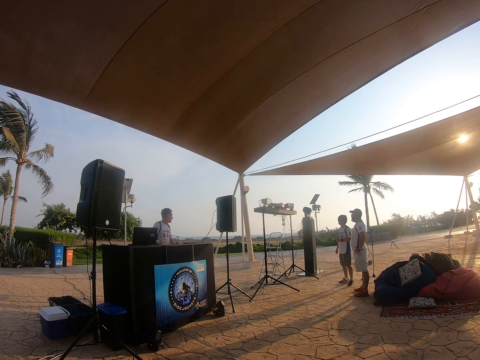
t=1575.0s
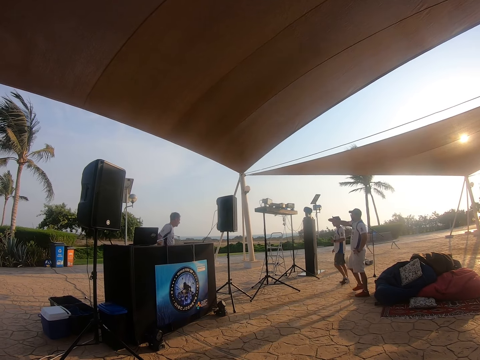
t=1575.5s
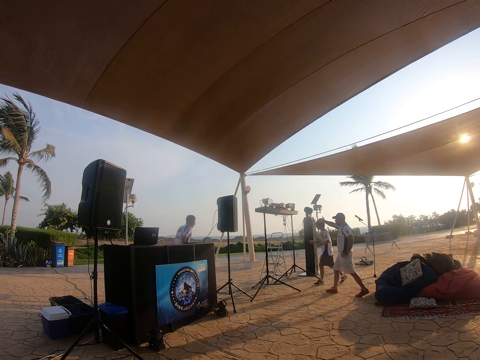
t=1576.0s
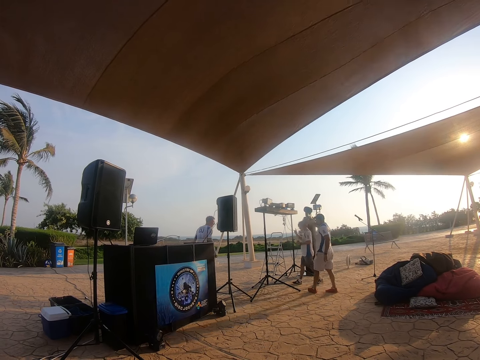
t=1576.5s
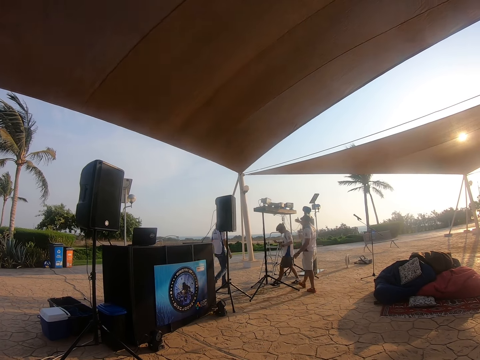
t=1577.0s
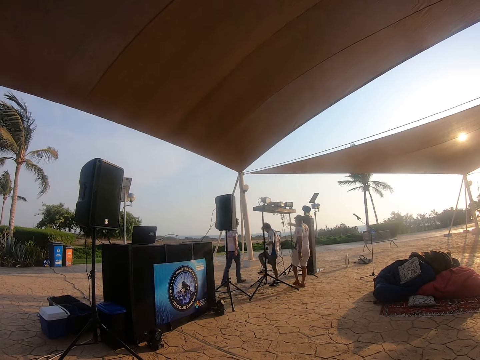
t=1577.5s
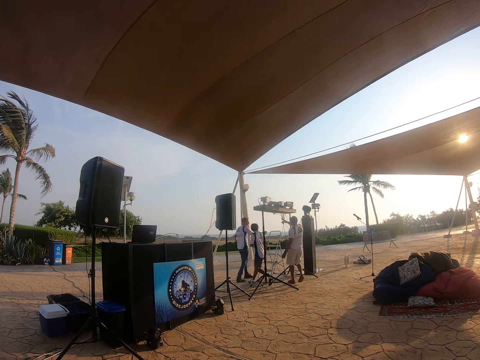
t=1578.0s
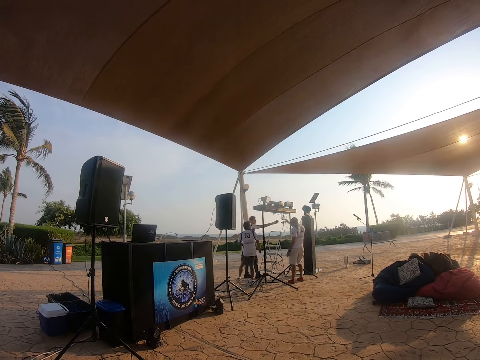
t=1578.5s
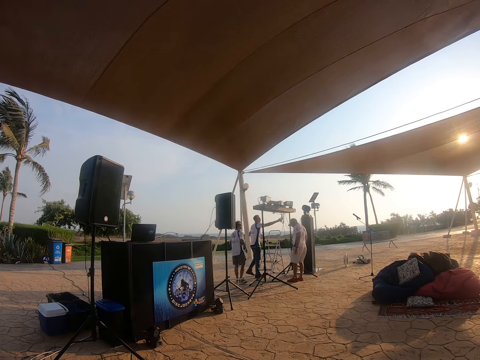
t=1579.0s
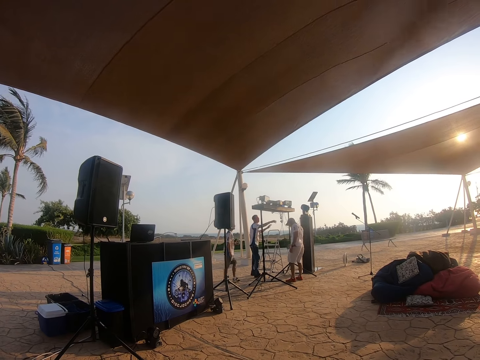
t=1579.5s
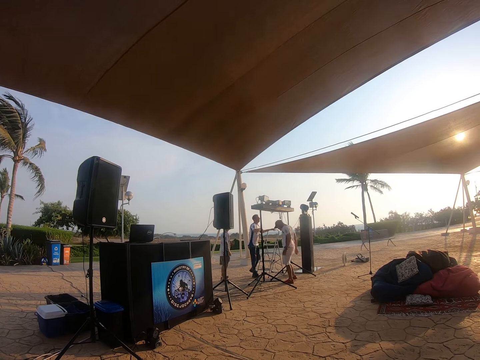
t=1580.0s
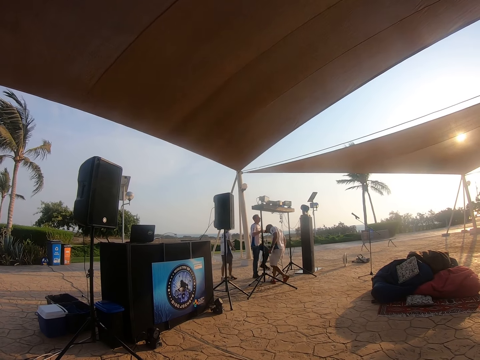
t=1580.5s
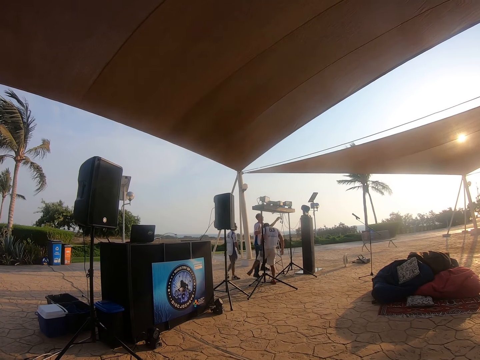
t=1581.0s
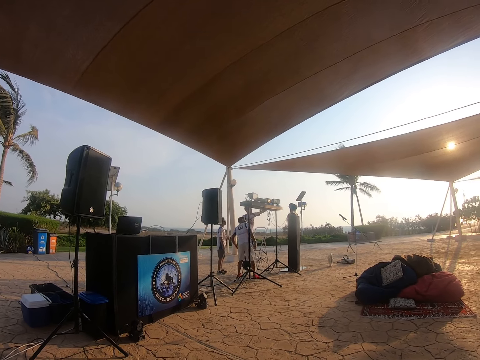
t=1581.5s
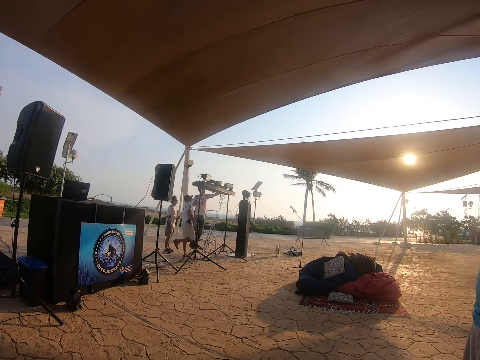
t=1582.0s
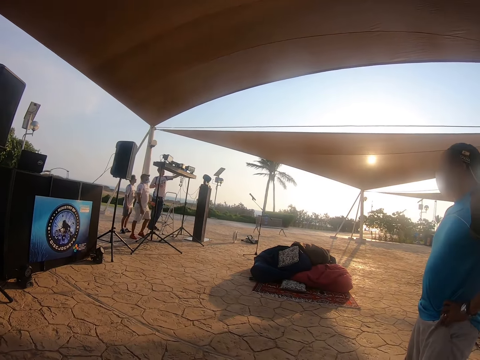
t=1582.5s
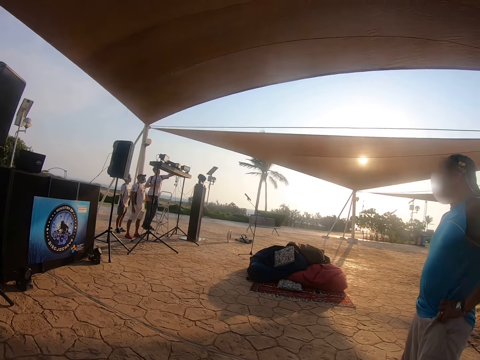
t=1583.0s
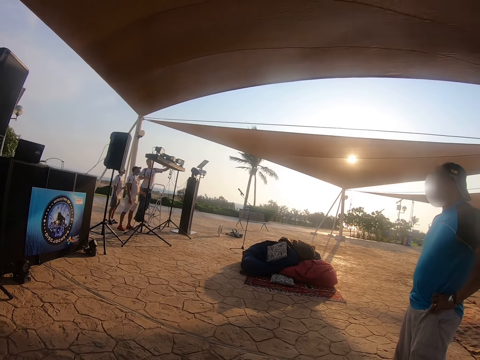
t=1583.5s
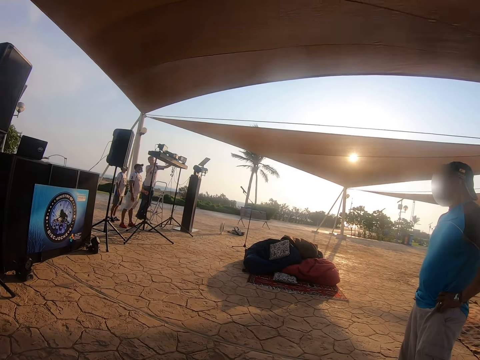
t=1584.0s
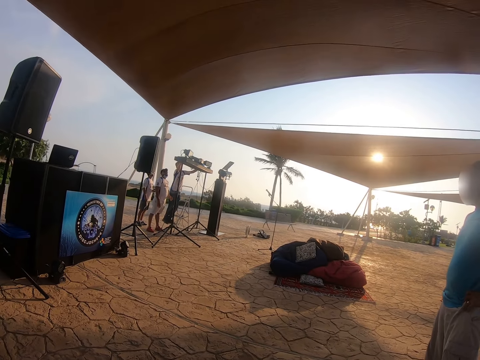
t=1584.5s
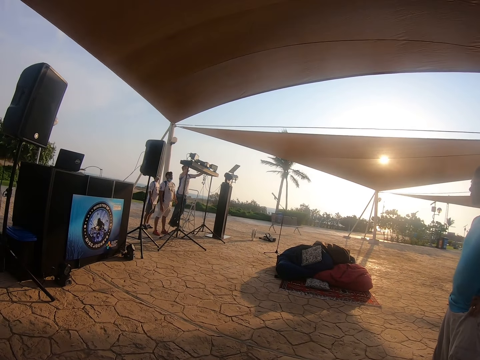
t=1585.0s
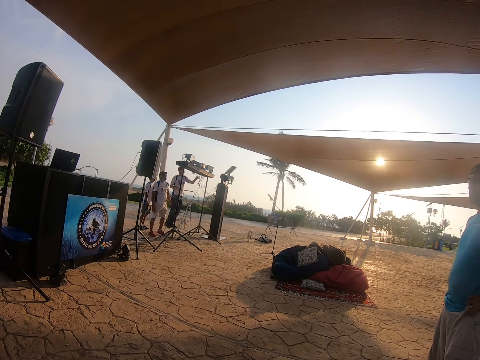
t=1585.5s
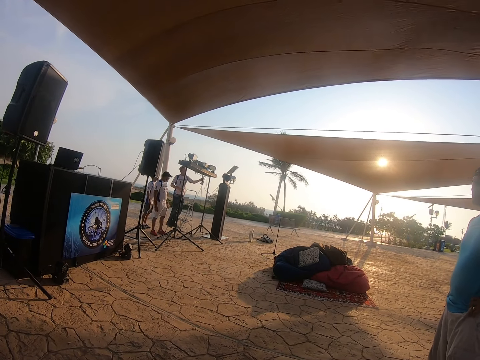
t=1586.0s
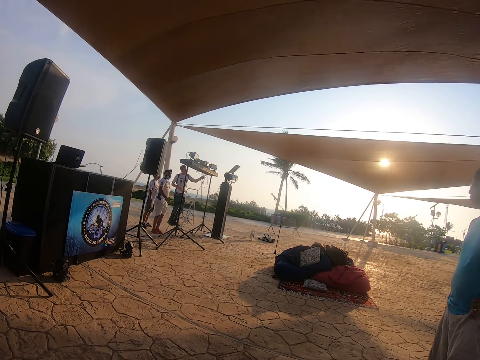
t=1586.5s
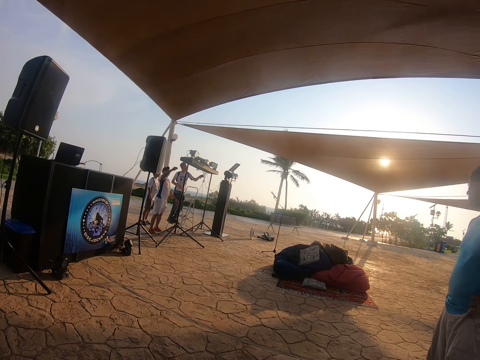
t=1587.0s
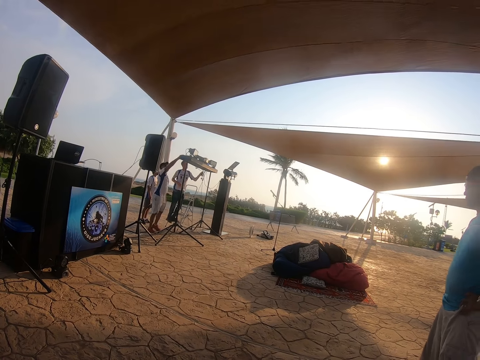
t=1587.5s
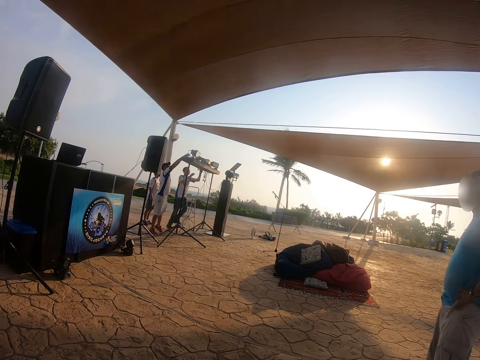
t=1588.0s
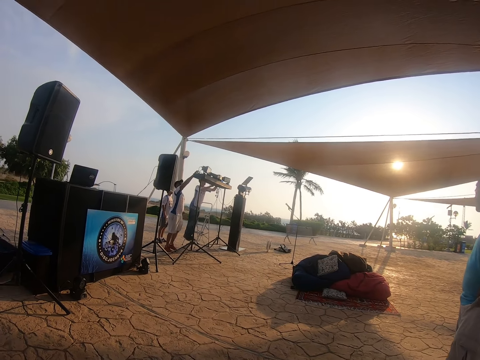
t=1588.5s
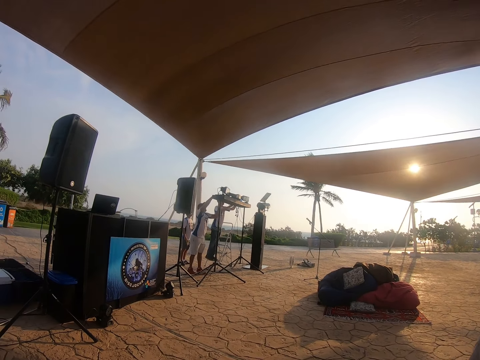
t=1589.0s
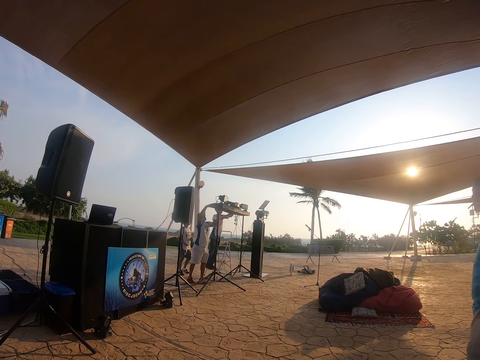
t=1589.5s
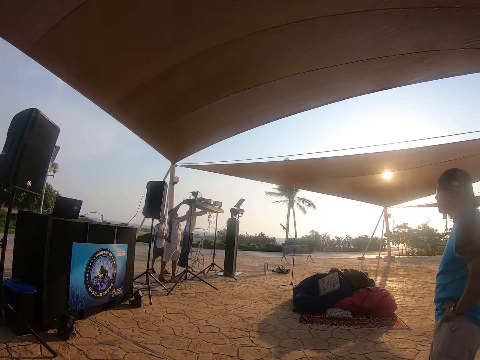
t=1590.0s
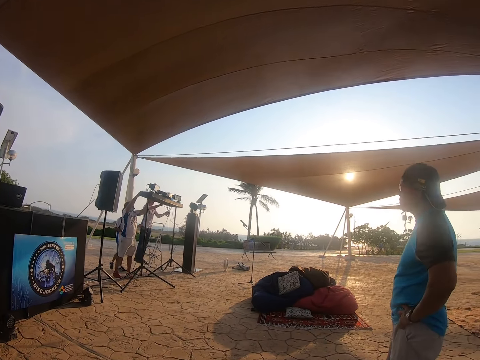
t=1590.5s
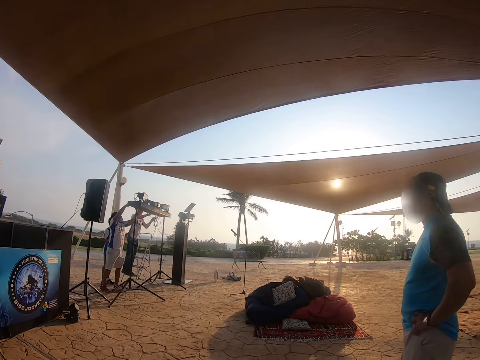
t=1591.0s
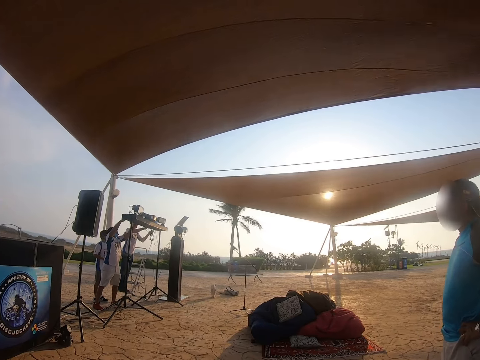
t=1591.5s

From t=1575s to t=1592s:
A man walks towards the stand. Another man walks towards the stand. Another man walks towards the stand. The last man climbs the staircase. He touches the cable.

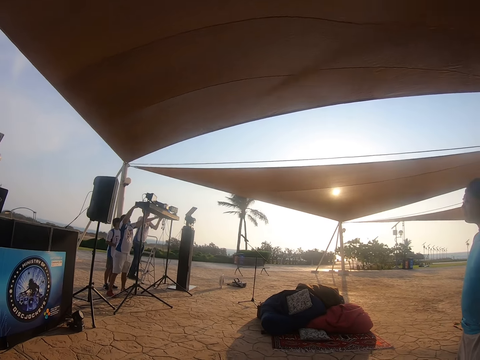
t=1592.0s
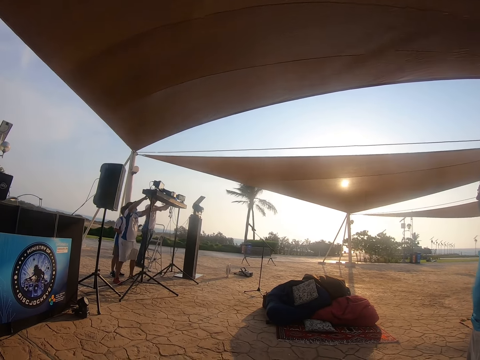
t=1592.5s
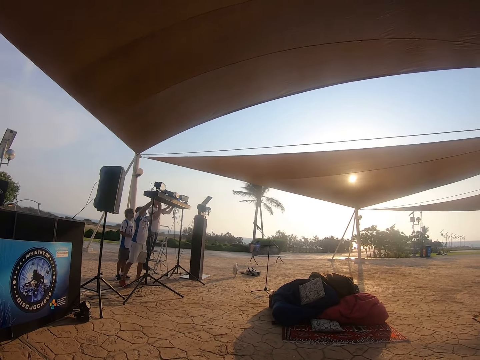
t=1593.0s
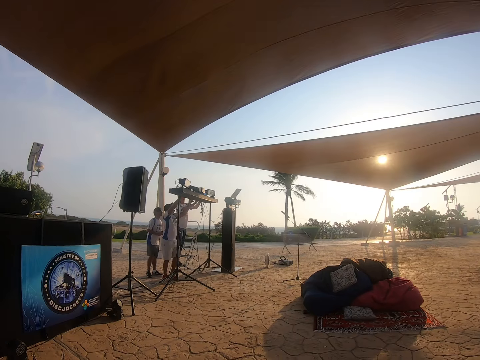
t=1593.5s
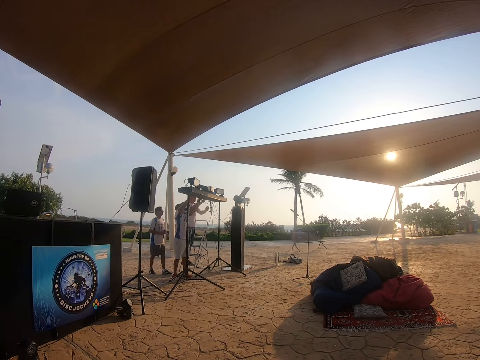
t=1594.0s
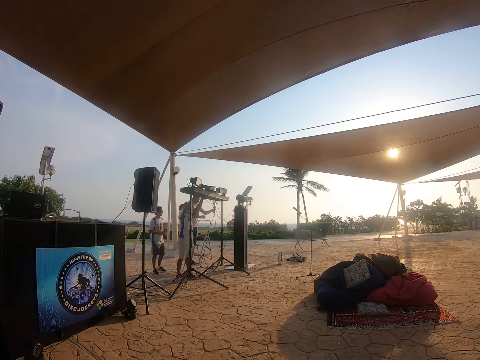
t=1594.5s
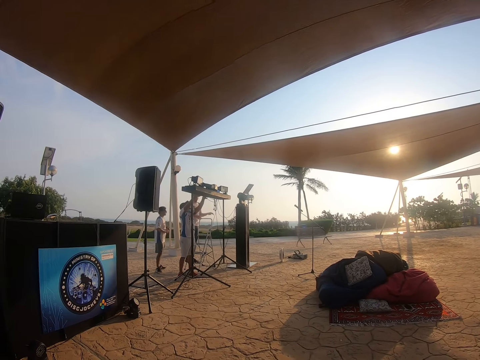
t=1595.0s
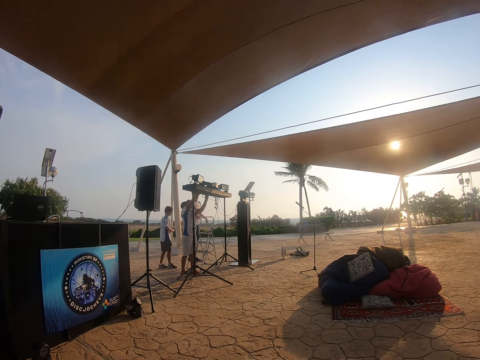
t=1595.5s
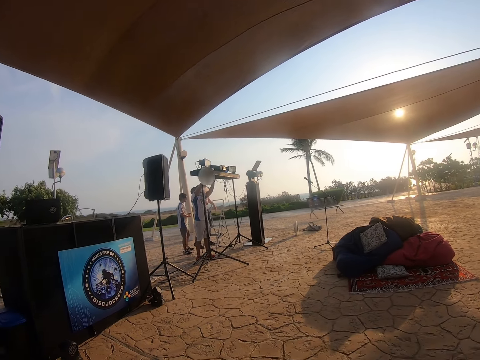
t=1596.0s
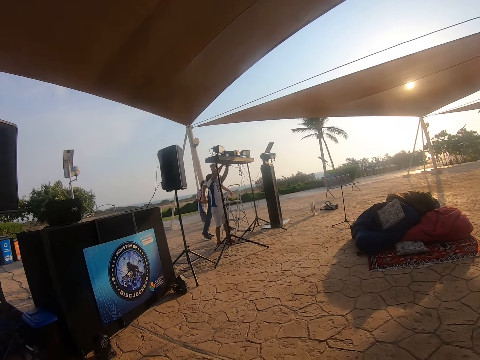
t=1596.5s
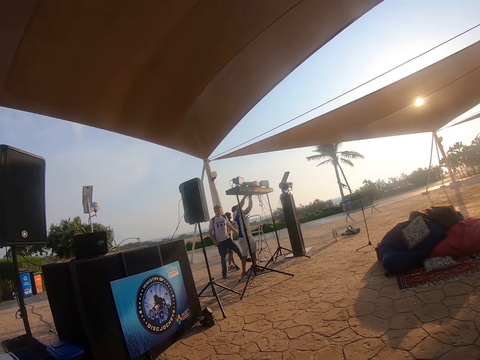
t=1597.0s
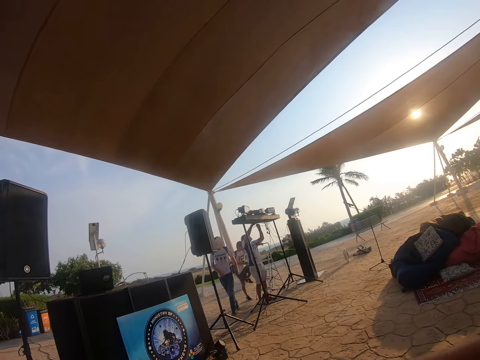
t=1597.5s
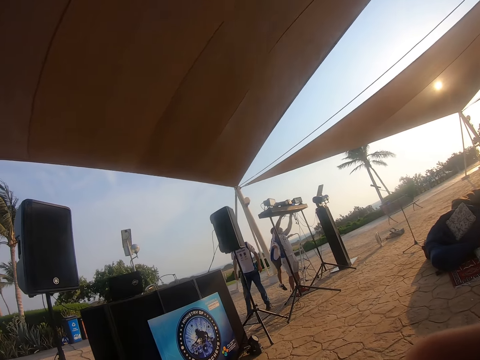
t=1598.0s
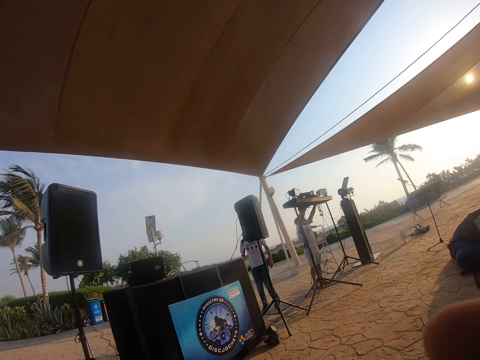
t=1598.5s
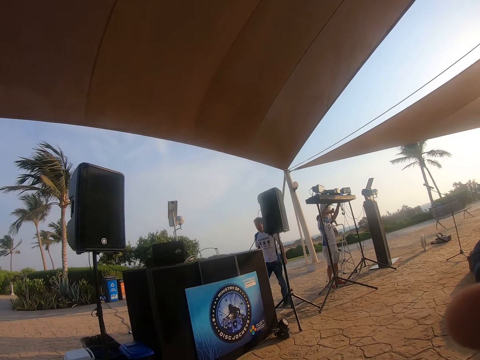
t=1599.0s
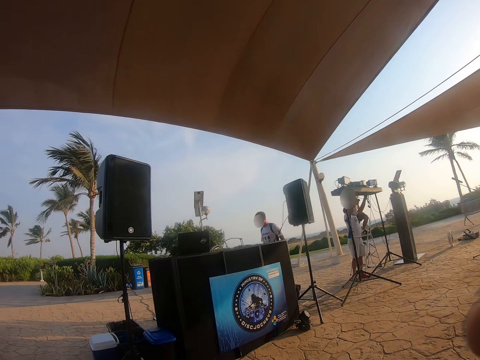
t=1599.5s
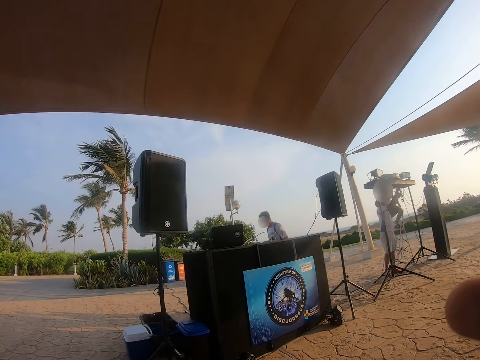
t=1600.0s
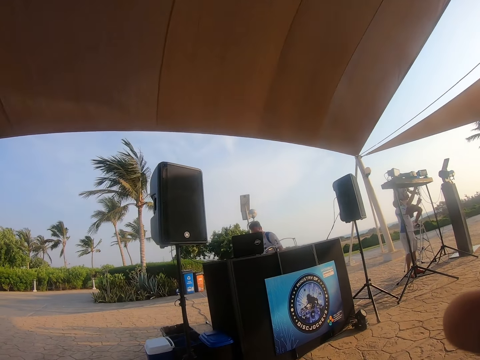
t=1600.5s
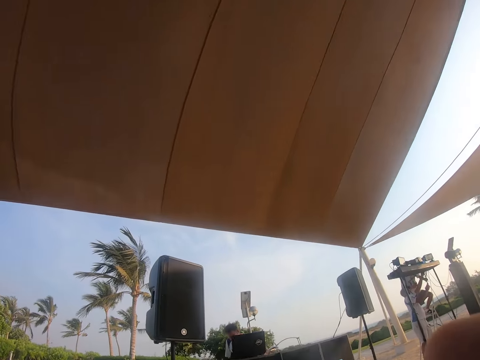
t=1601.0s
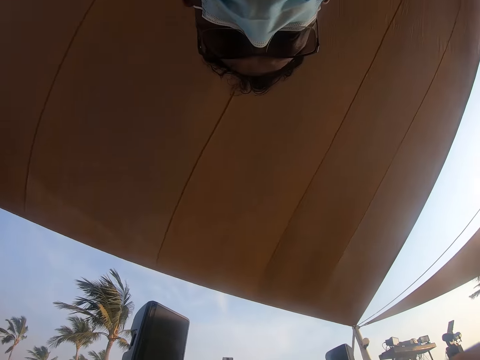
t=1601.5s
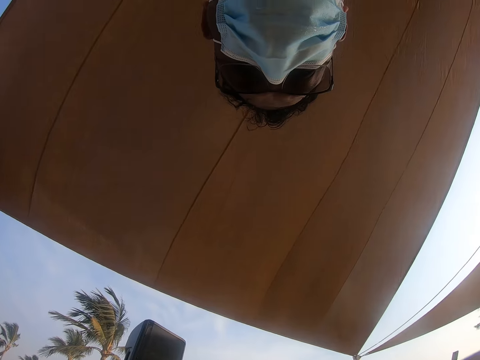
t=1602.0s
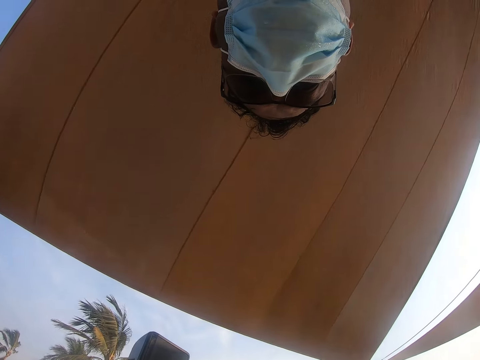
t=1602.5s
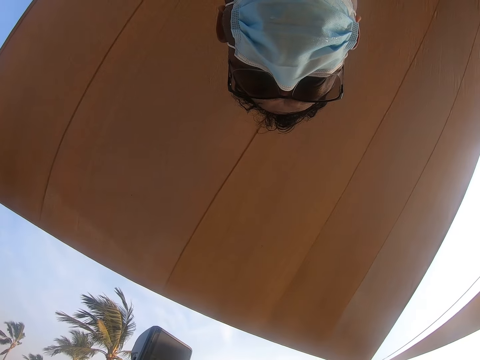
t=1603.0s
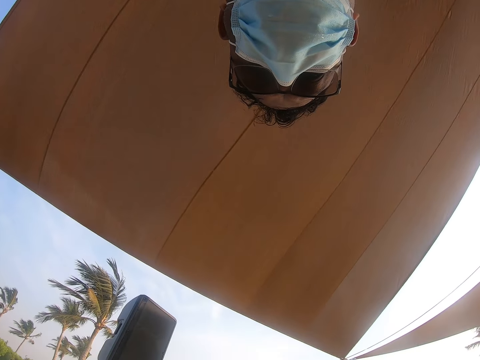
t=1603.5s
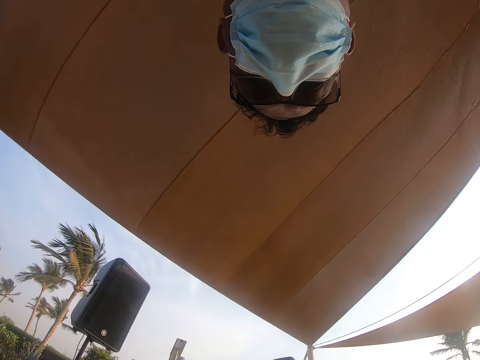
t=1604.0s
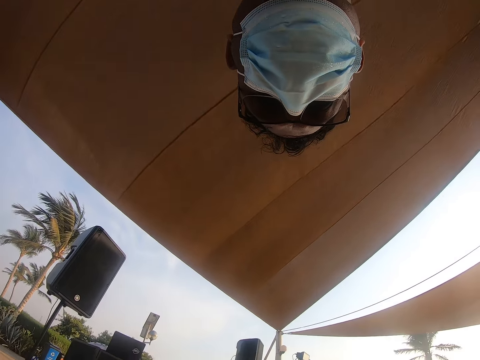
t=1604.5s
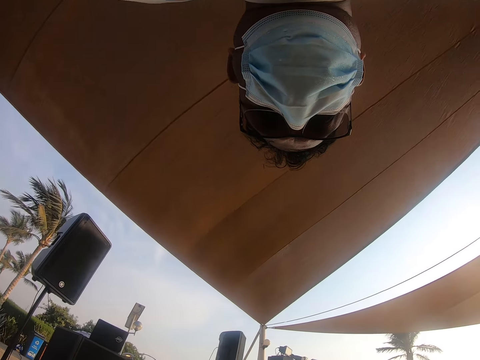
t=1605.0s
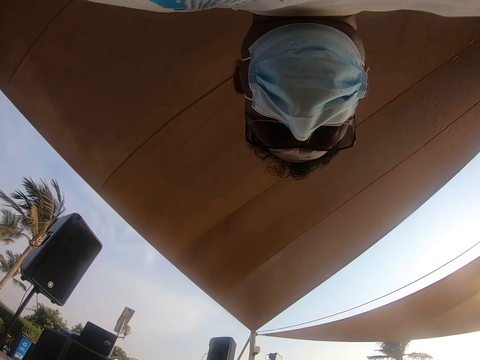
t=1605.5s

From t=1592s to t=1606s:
A man climbs the staircase. The camera wearer looks around. They look at the tent.
